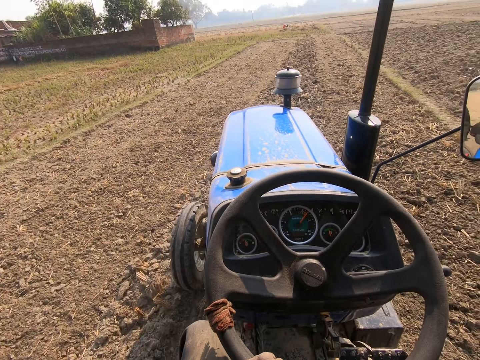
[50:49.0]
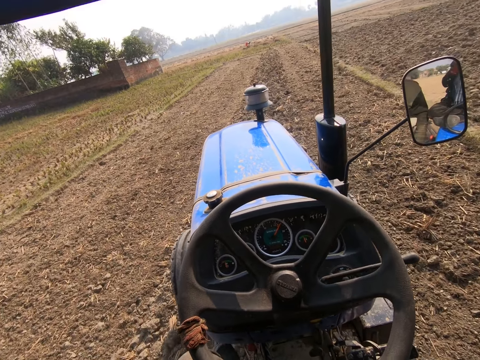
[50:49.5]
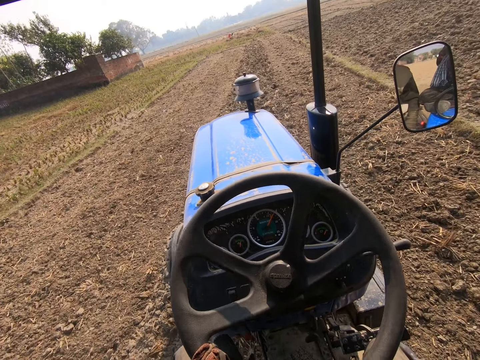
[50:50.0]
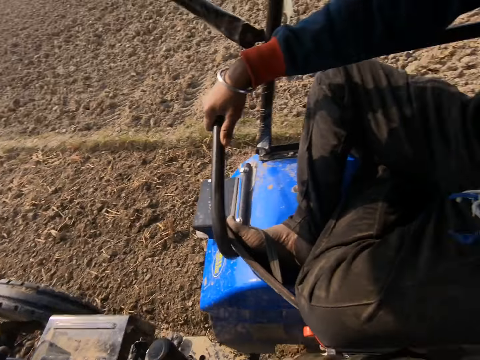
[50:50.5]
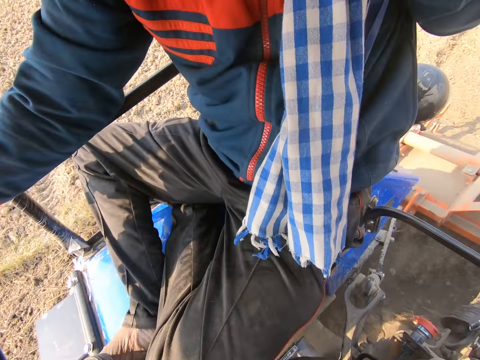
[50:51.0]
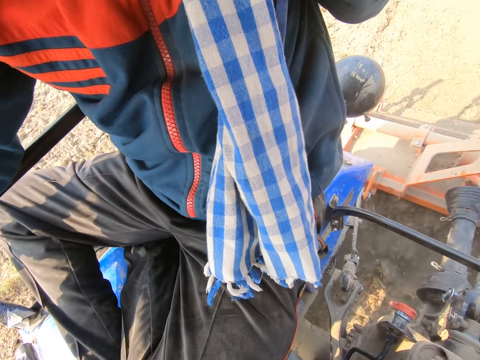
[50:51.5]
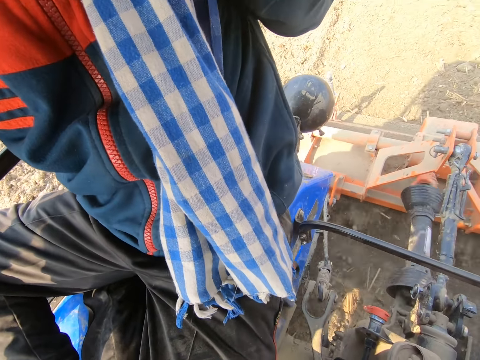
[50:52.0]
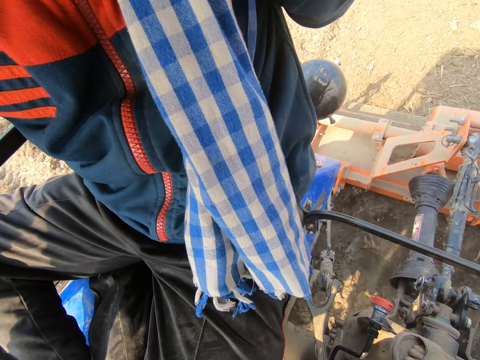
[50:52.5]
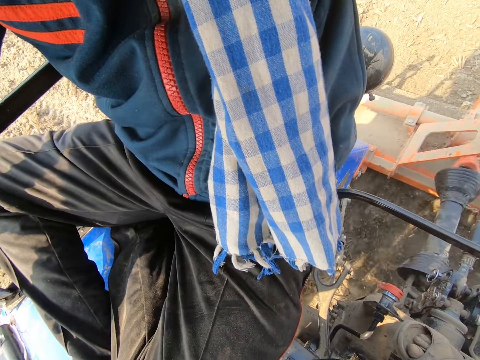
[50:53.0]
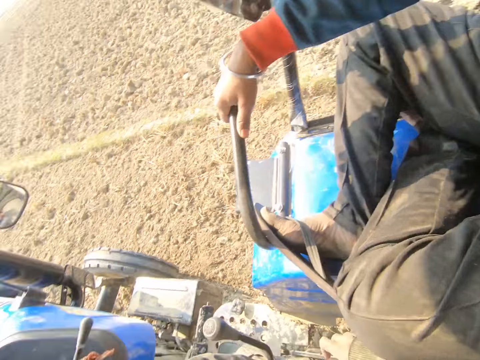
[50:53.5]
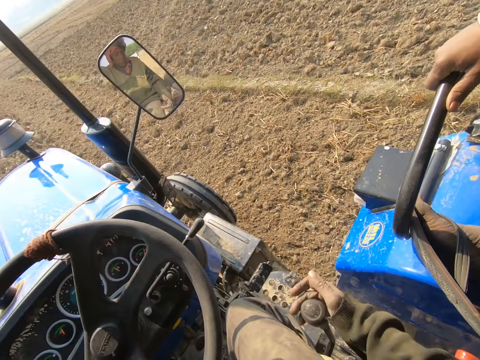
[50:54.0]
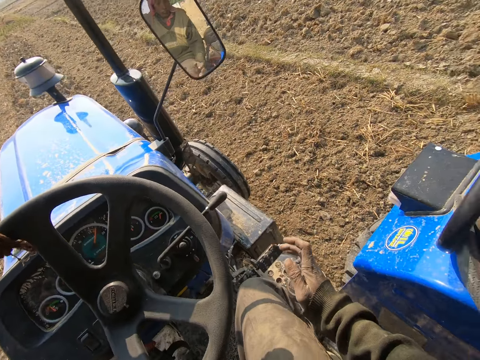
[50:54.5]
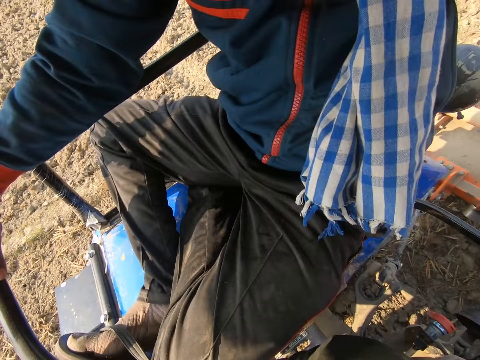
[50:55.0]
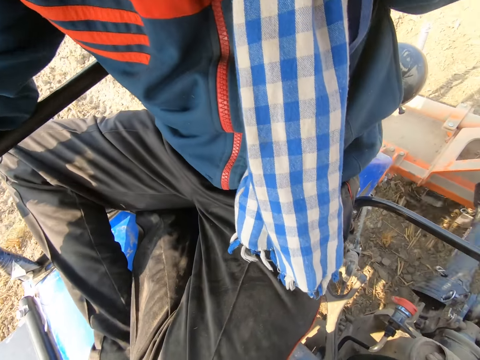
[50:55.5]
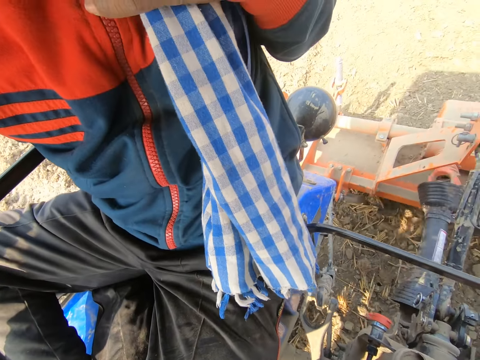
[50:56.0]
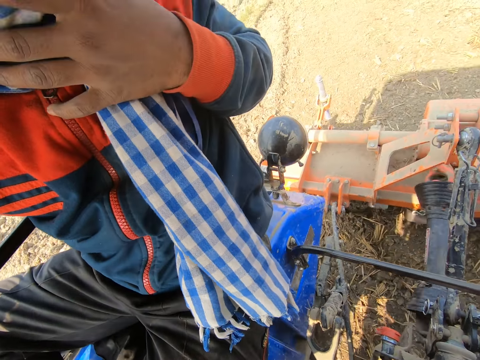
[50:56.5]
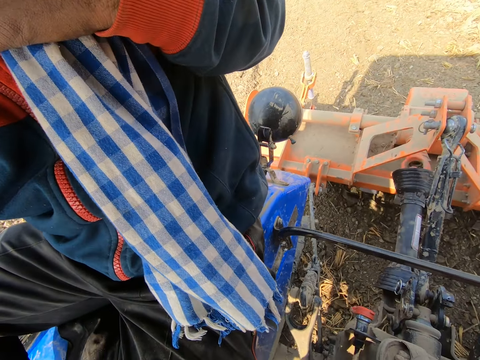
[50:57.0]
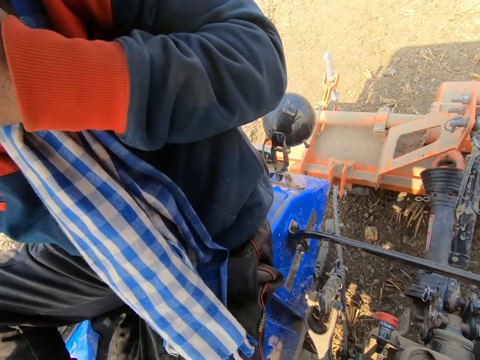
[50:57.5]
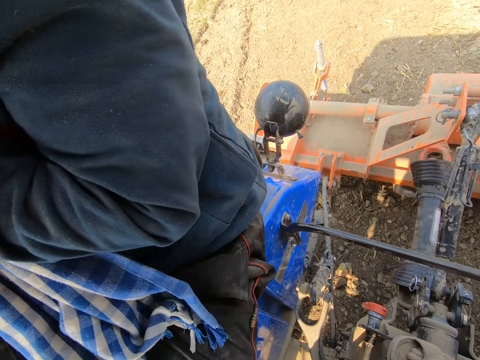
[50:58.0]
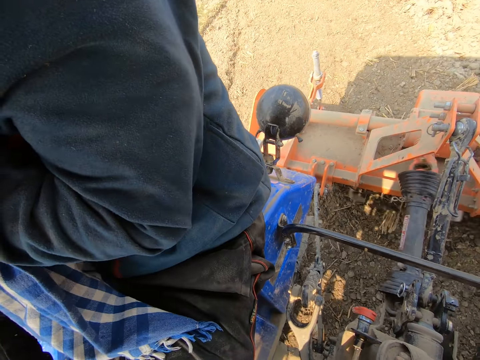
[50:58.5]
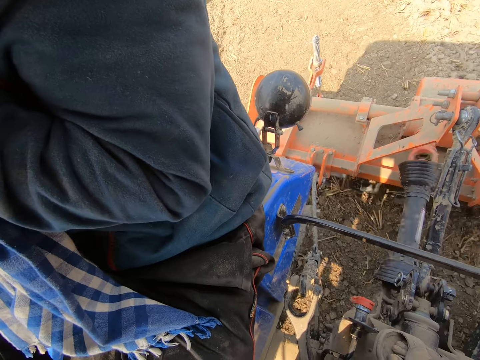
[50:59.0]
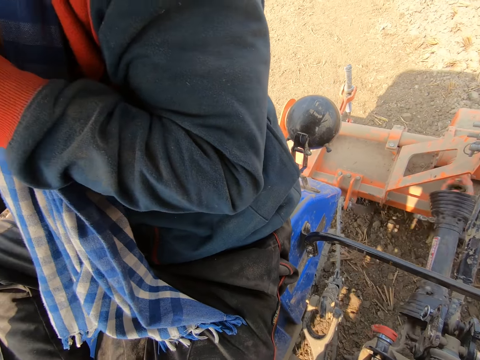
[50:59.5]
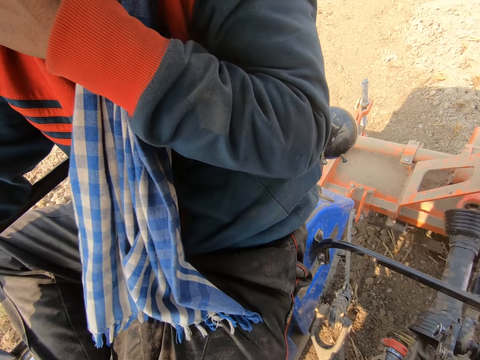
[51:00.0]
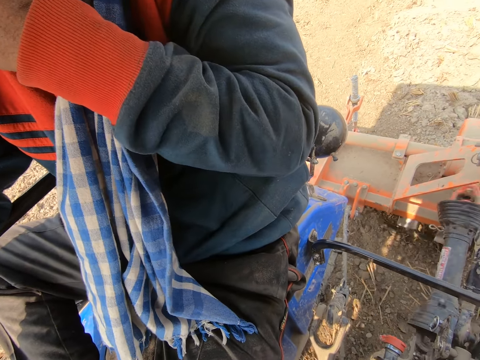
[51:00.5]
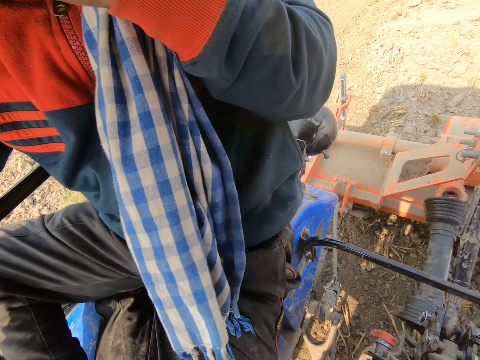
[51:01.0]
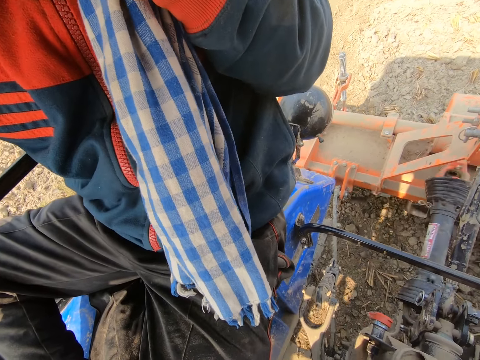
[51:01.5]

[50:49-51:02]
The camera wearer looks around. They drive the tractor. They look back.

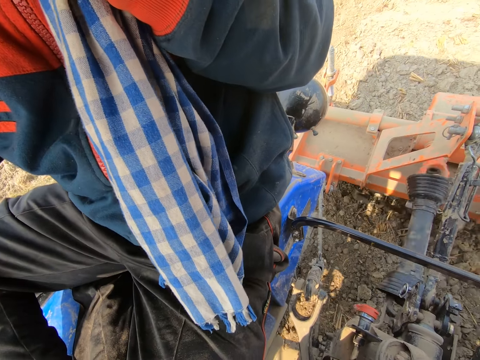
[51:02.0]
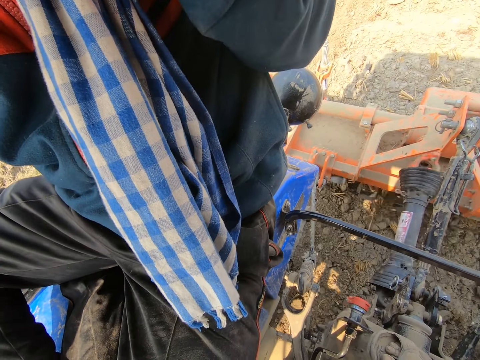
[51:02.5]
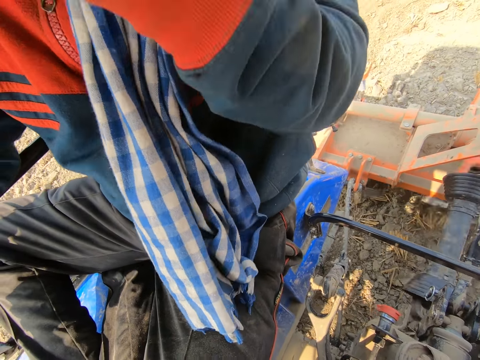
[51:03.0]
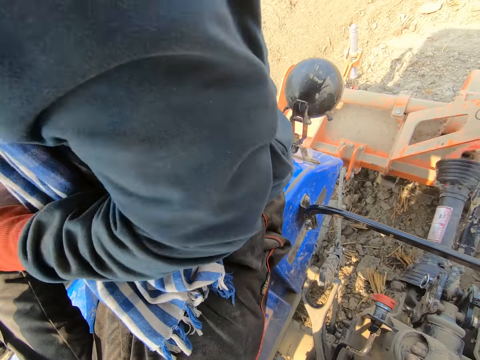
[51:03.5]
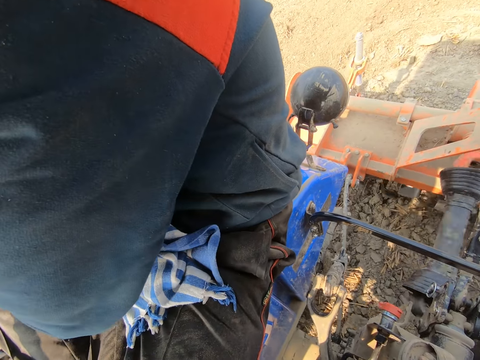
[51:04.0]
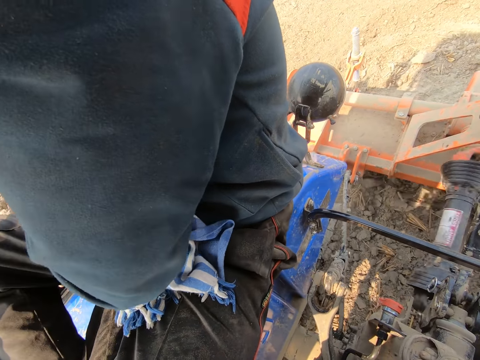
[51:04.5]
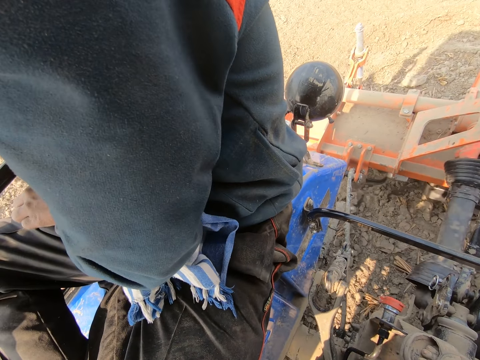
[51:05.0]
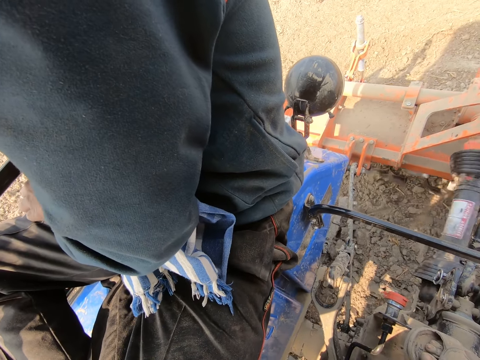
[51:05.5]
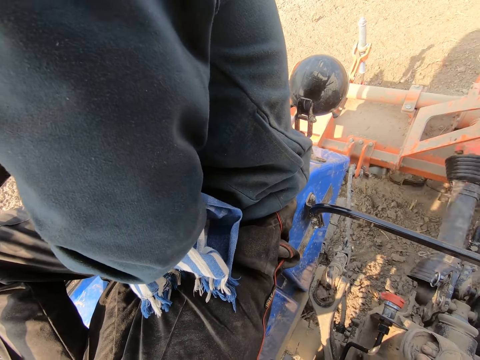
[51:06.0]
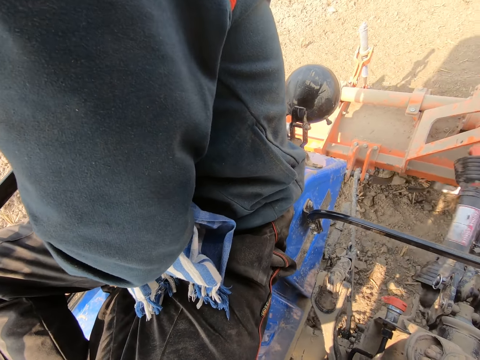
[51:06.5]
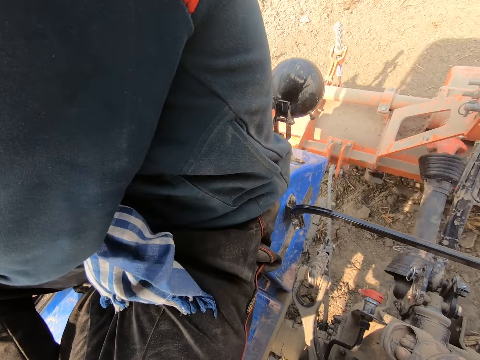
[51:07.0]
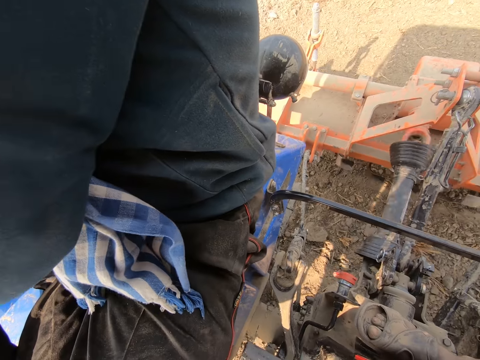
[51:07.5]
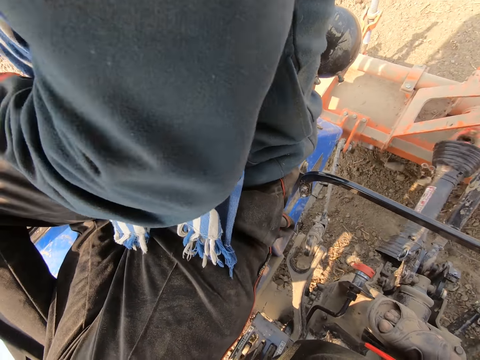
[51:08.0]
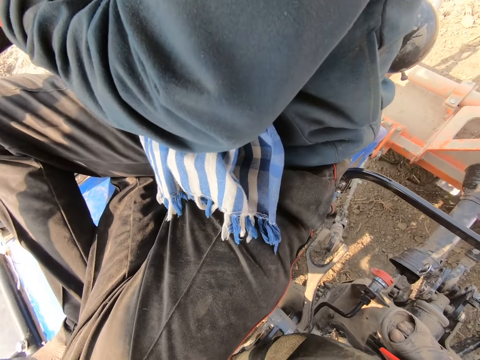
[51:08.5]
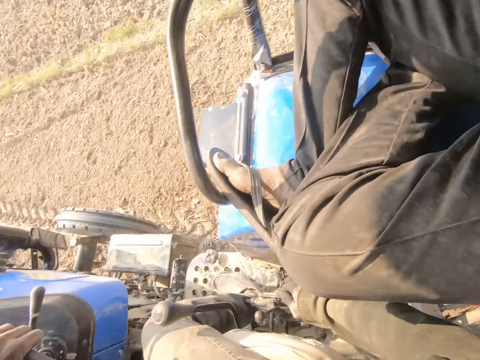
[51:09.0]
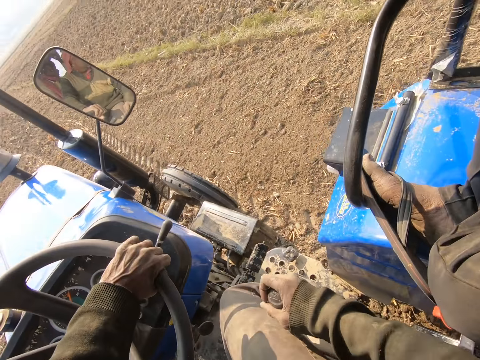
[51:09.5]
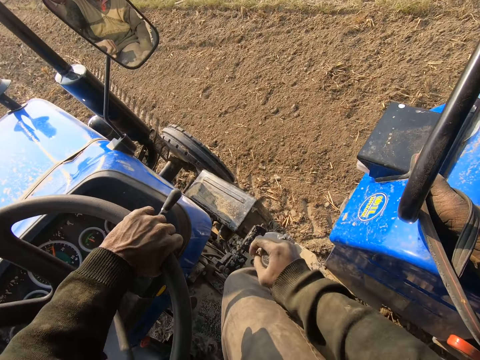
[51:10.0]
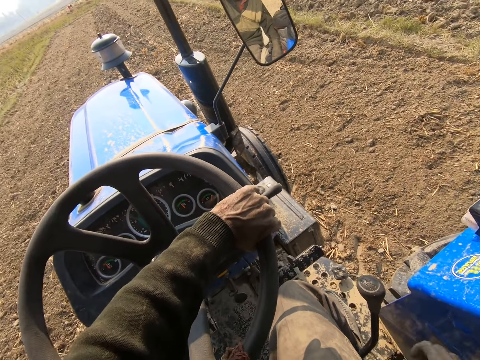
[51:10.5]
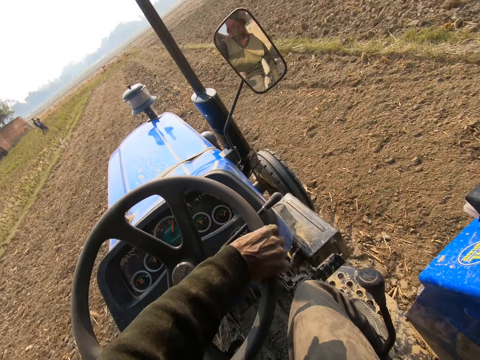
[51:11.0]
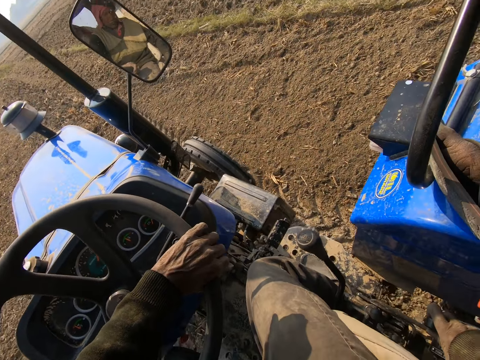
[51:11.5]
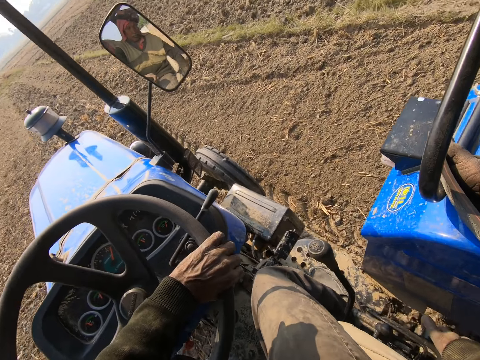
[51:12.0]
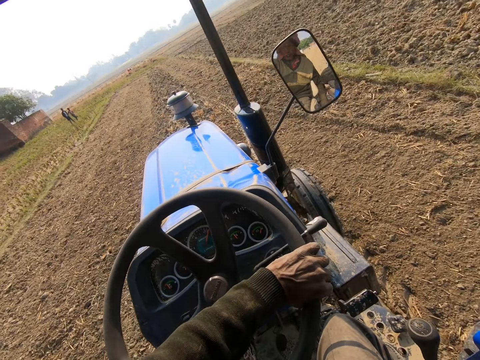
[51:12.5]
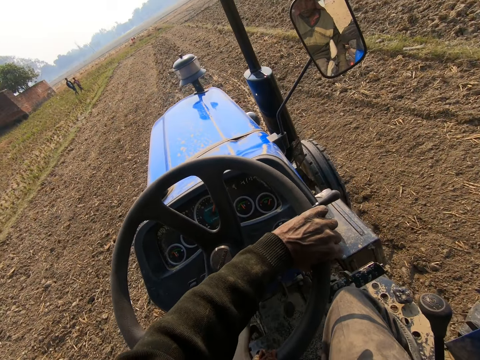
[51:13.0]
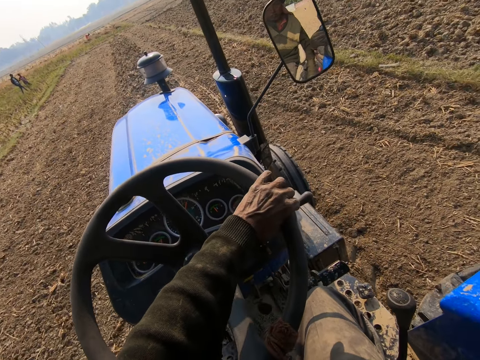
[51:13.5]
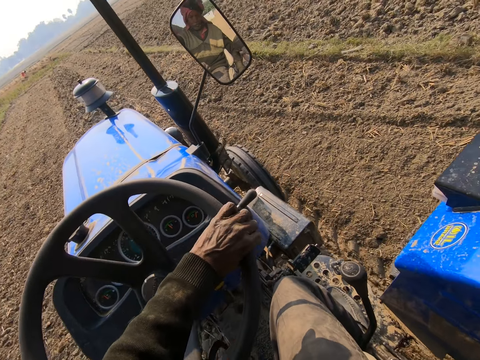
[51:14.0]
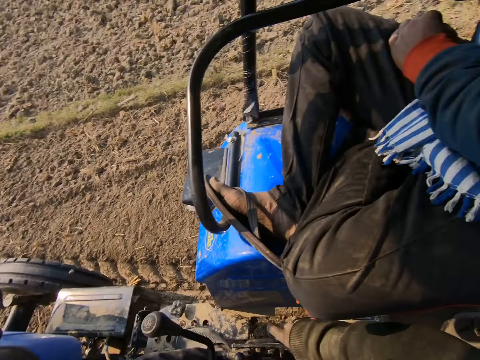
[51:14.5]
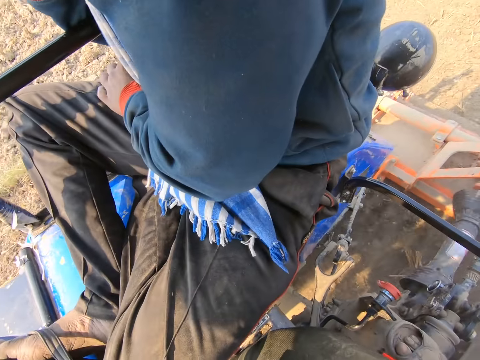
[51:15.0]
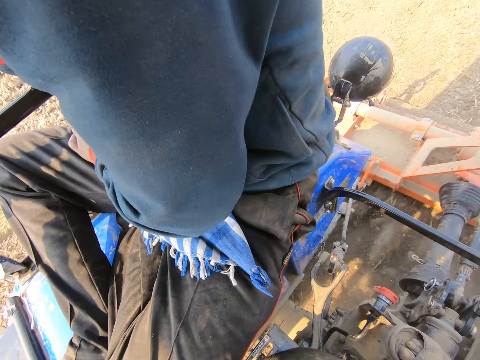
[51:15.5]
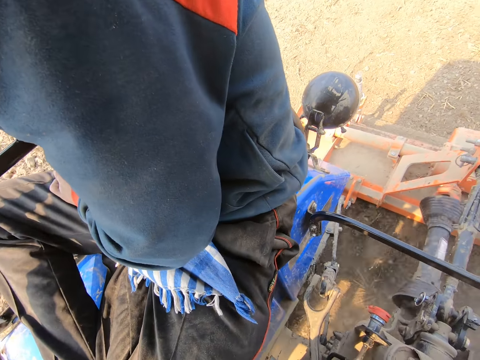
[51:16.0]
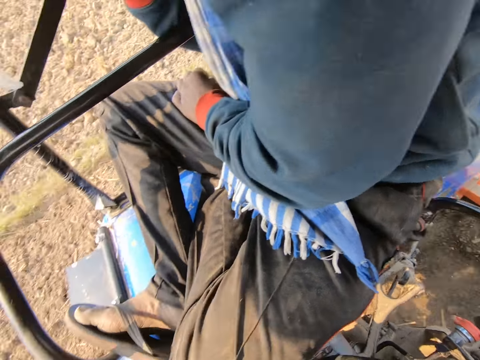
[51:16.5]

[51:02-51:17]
A man touches the trouser. The camera wearer drives the tractor. Another man appears. A third man appears. The camera wearer drives the tractor. They look back.
